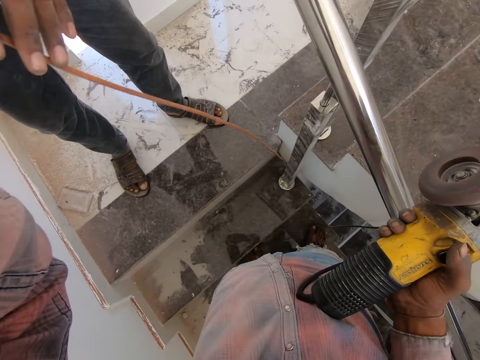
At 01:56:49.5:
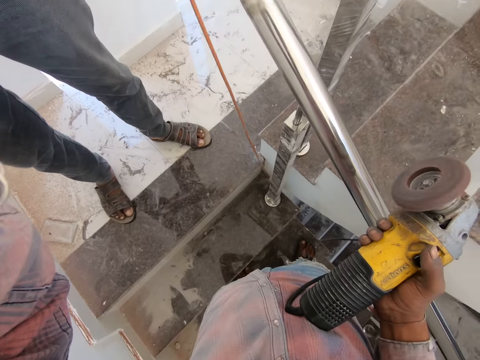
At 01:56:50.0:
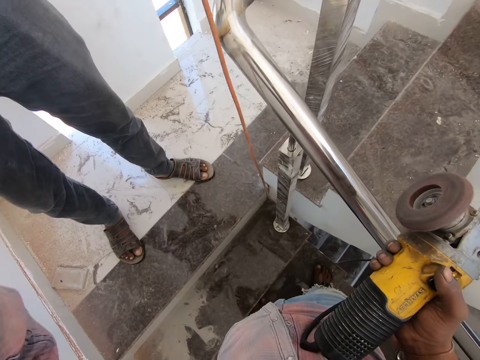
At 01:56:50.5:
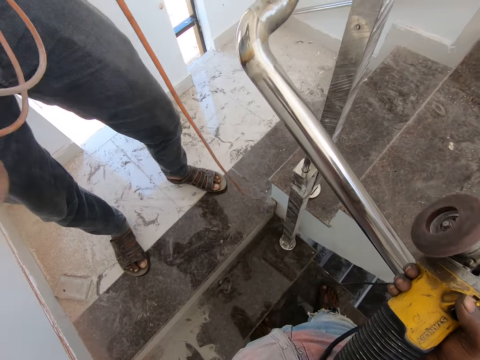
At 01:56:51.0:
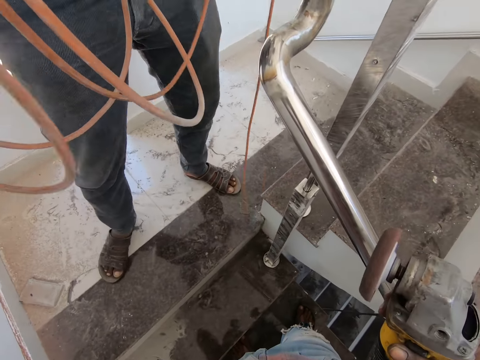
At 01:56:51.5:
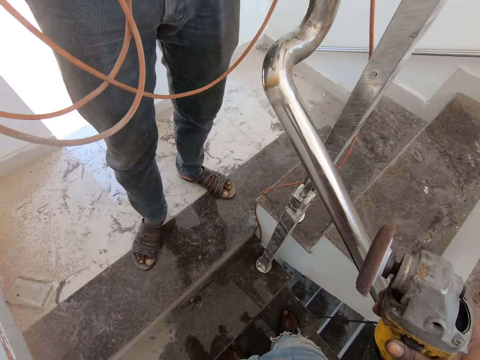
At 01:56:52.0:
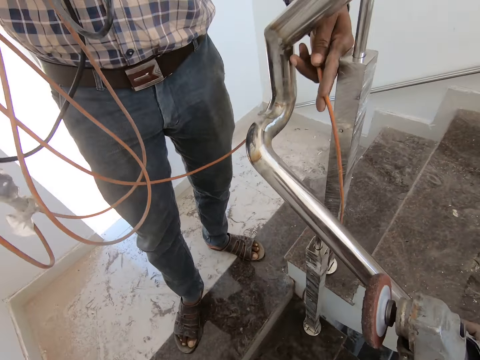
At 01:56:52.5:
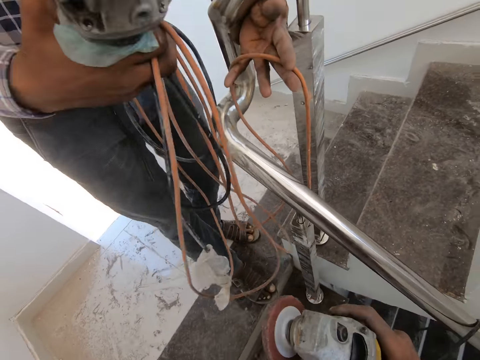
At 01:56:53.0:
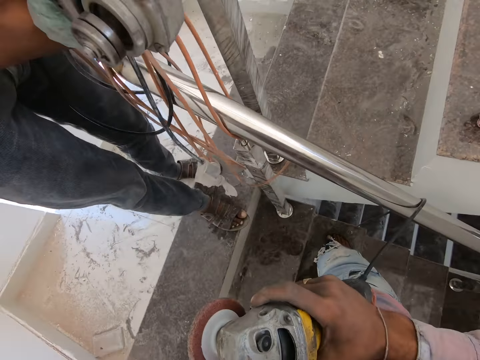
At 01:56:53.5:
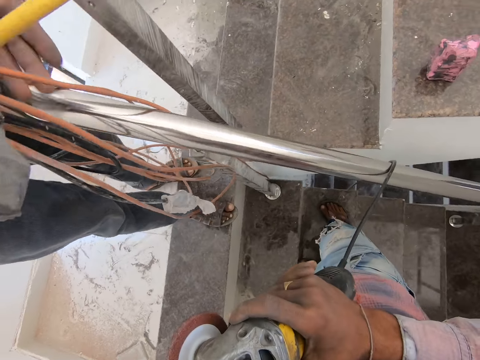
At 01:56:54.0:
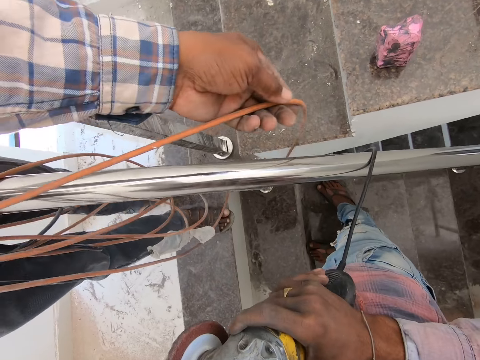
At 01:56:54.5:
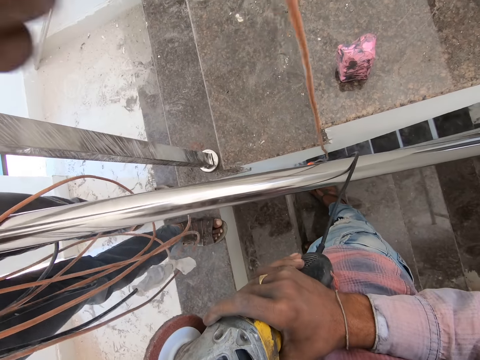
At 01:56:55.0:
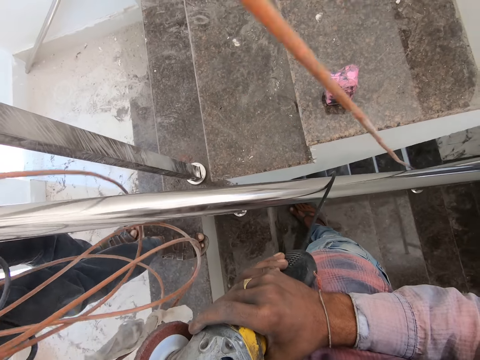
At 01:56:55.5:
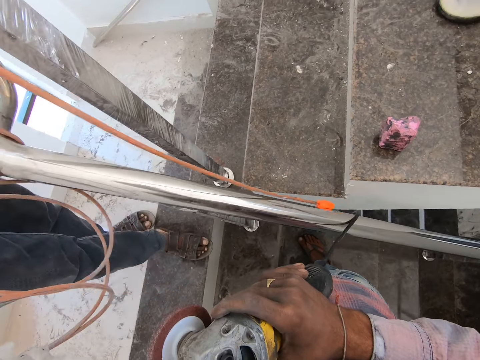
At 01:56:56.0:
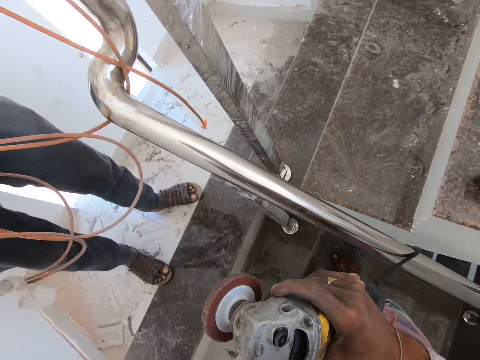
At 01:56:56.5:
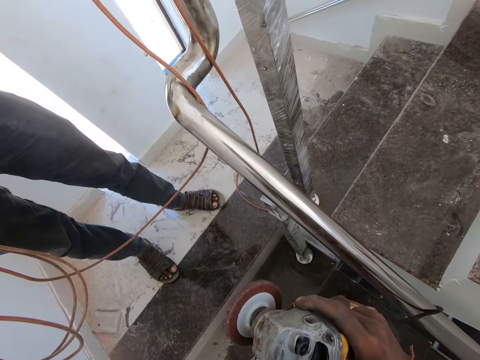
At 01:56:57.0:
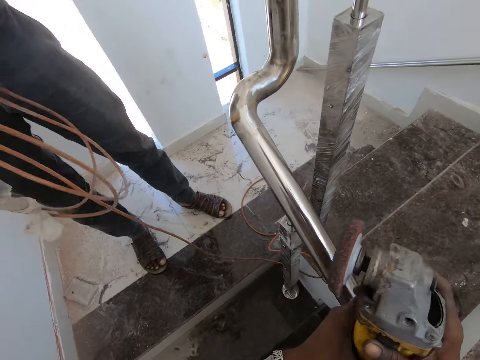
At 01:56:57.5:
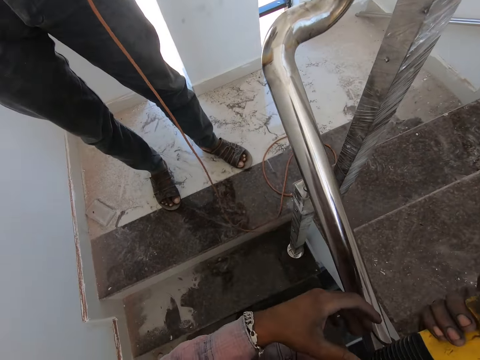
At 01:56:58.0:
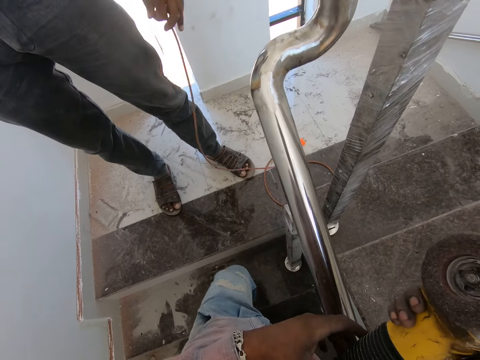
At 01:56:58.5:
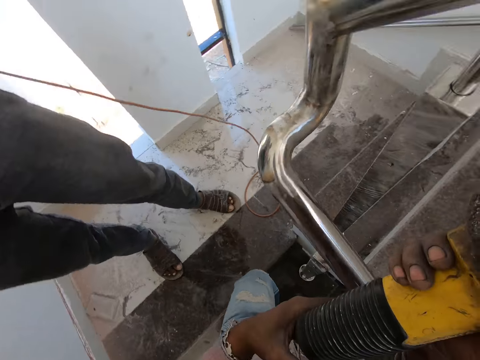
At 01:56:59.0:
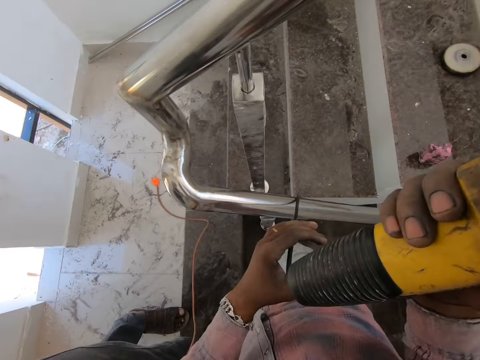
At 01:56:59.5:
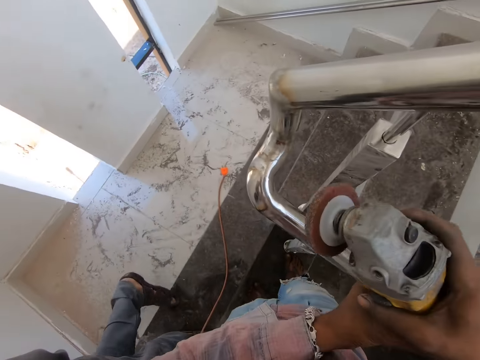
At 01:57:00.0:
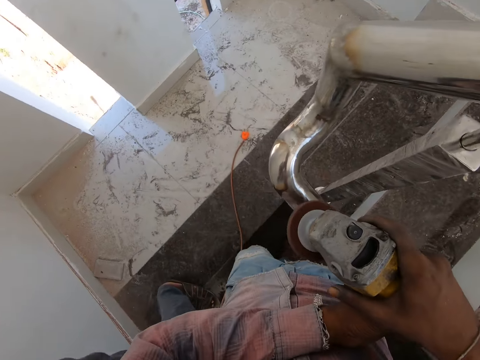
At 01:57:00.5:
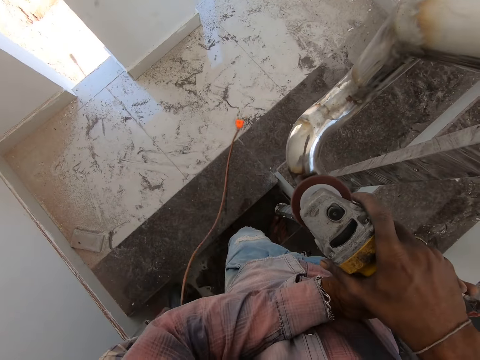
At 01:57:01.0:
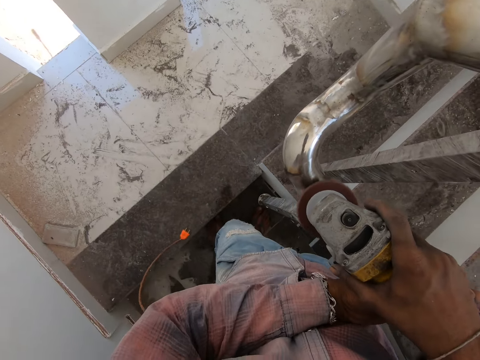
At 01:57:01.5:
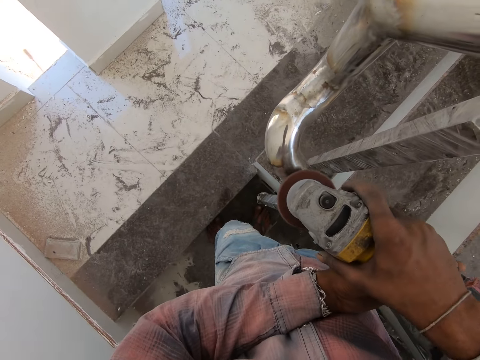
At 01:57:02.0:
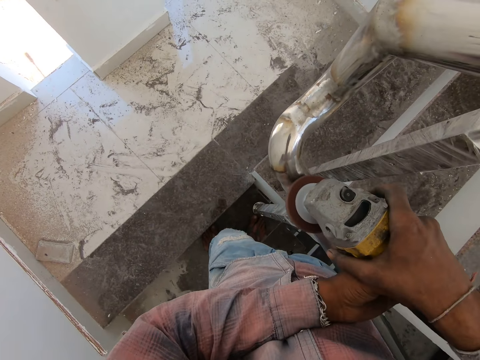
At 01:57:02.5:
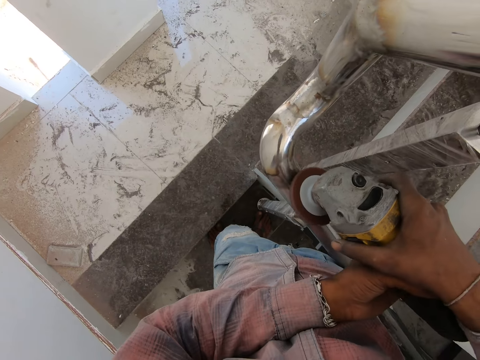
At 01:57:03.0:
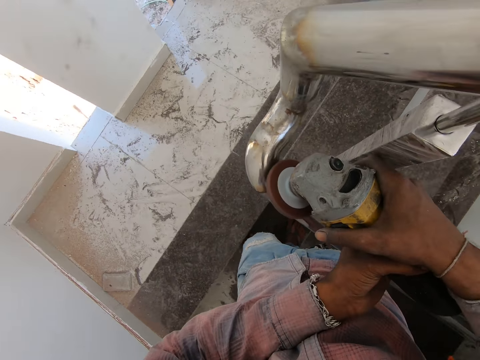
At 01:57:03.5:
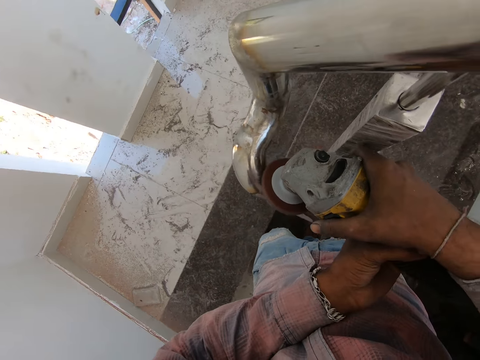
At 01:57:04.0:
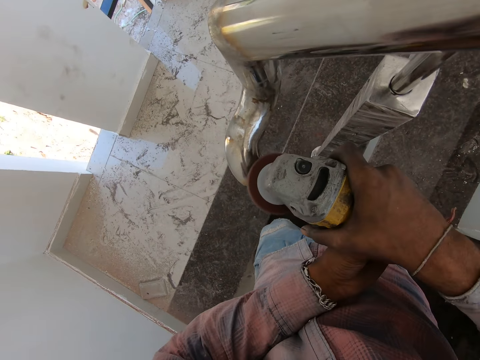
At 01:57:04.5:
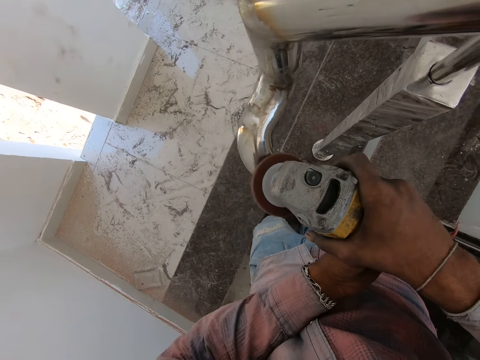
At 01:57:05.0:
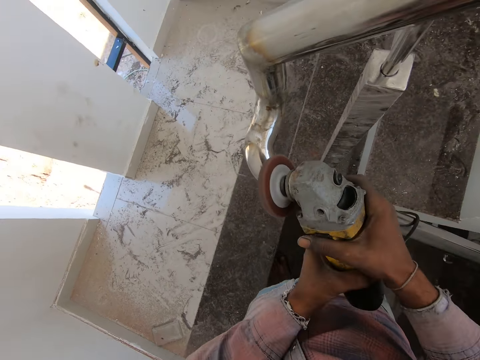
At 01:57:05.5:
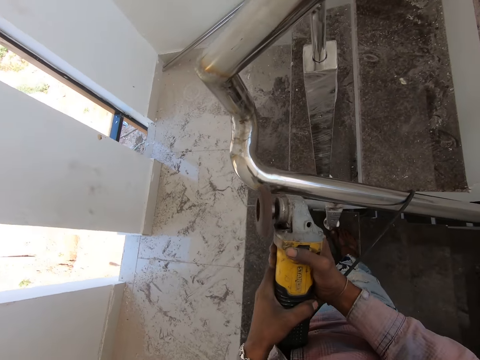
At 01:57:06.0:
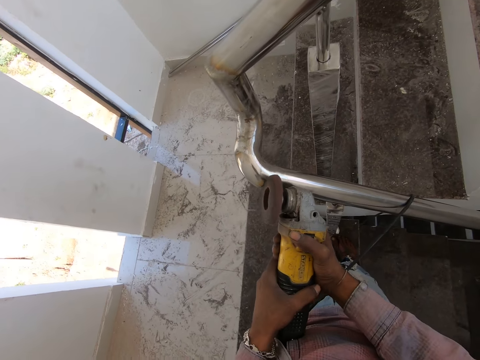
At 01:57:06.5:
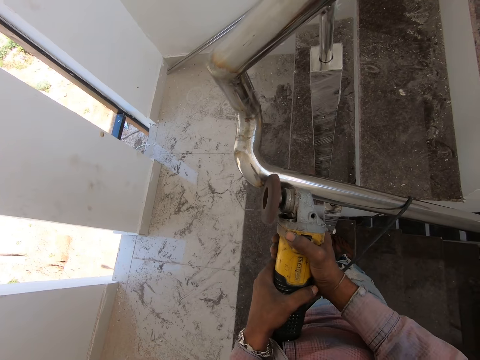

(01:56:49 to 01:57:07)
A man folds the cable around. The camera wearer touches the camera. They turn off the angle grinder. They ascend the stairs. They descend the stairs. They turn on the angle disc. They polish the steel with the angle grinder.

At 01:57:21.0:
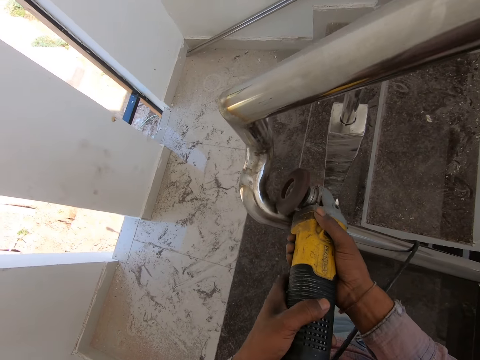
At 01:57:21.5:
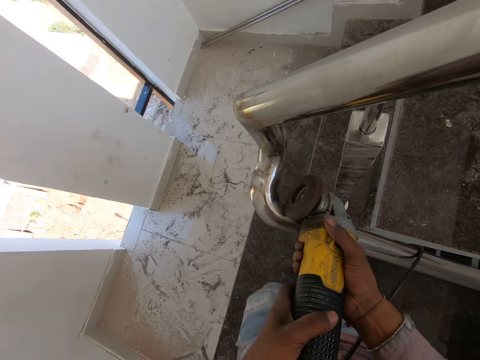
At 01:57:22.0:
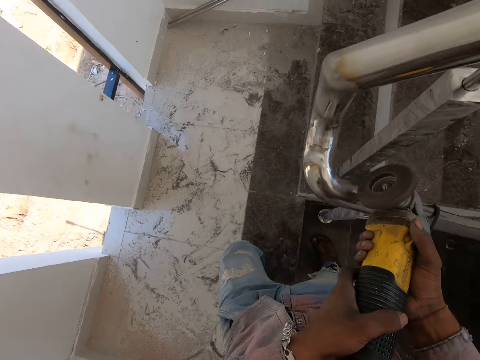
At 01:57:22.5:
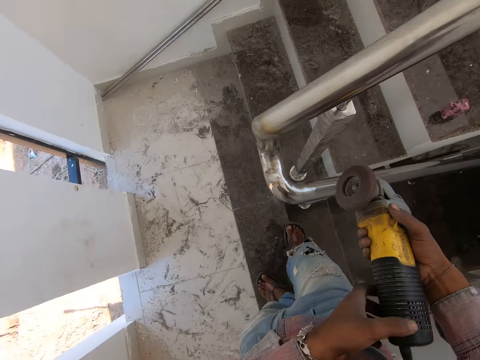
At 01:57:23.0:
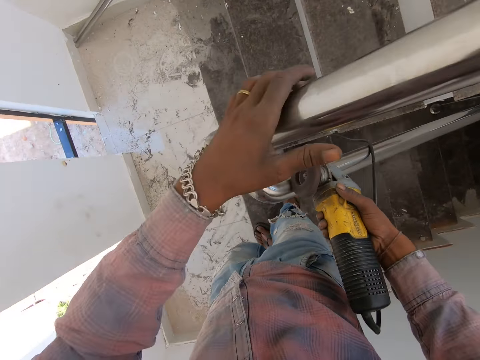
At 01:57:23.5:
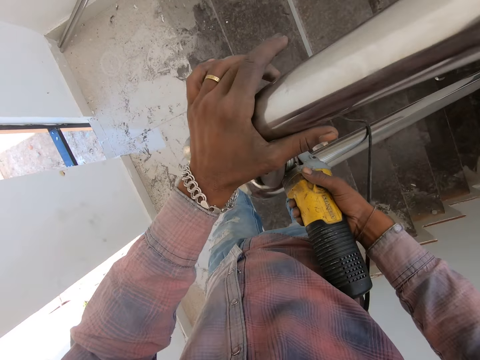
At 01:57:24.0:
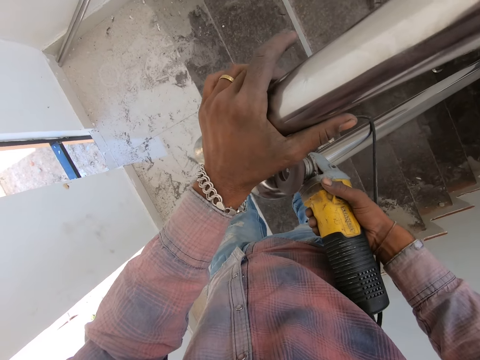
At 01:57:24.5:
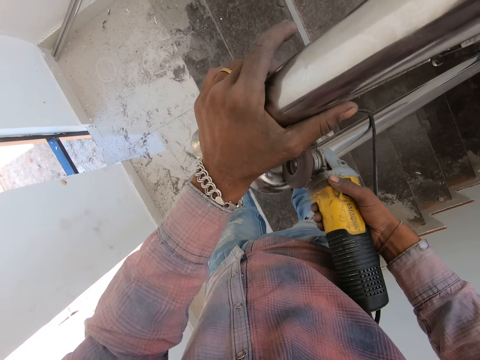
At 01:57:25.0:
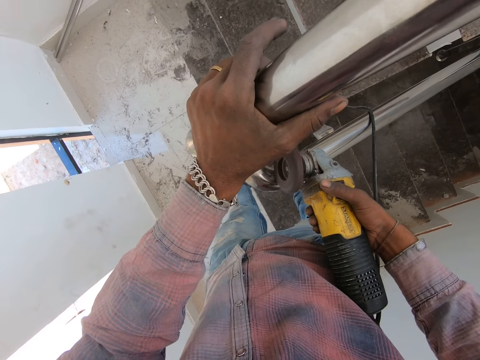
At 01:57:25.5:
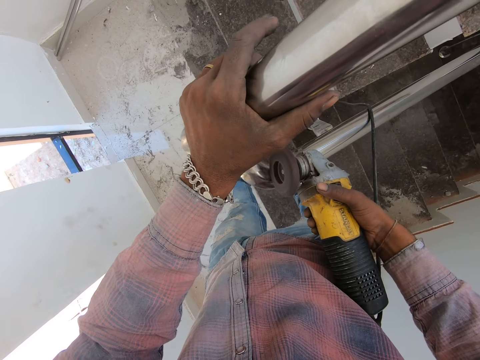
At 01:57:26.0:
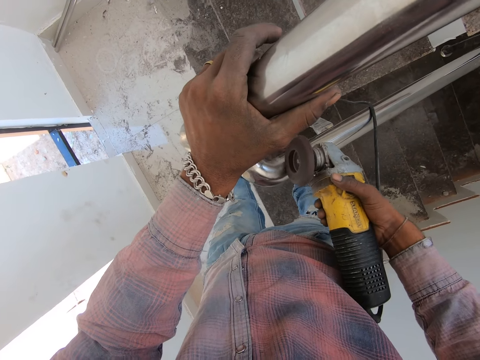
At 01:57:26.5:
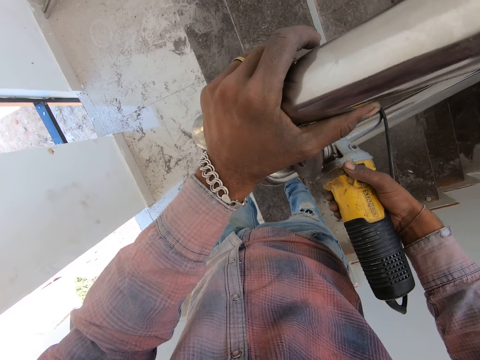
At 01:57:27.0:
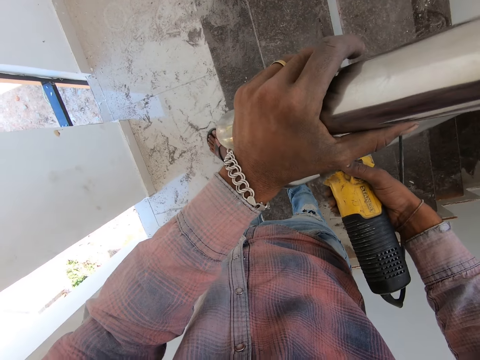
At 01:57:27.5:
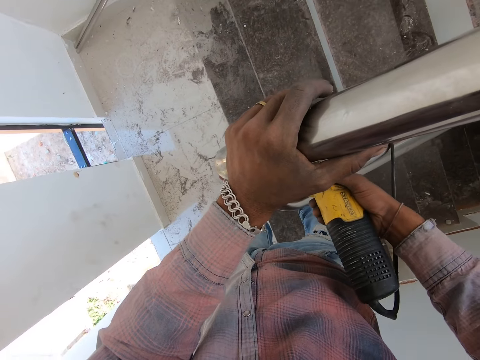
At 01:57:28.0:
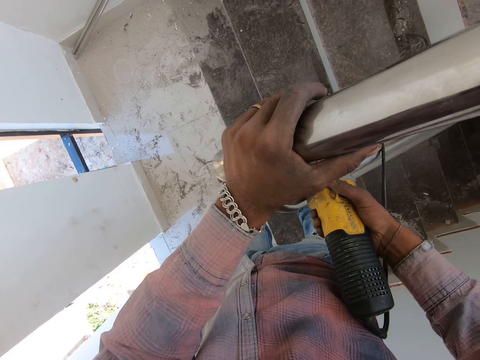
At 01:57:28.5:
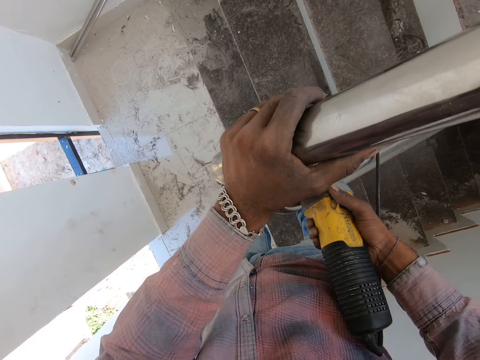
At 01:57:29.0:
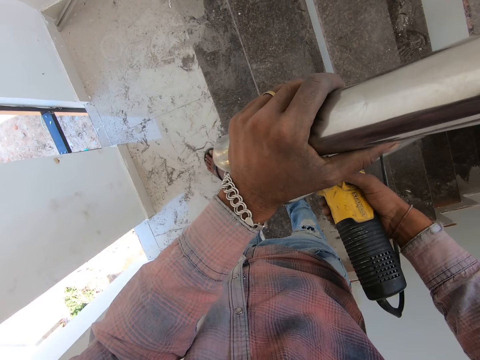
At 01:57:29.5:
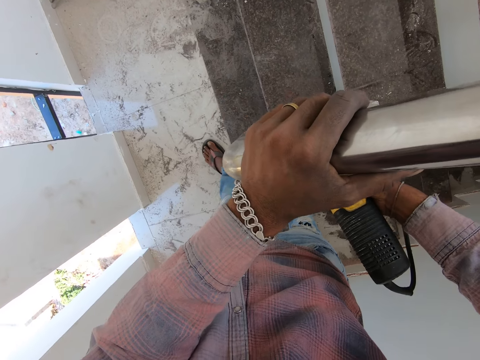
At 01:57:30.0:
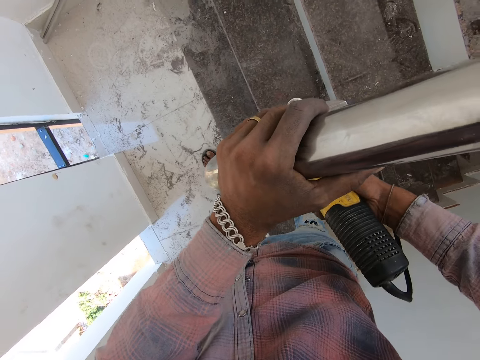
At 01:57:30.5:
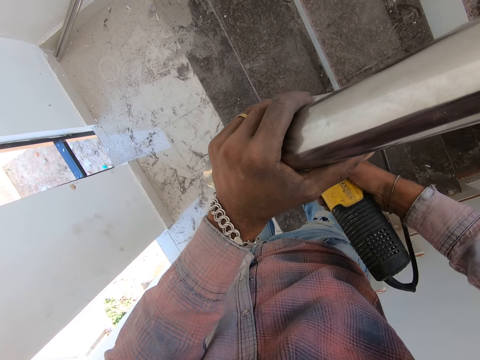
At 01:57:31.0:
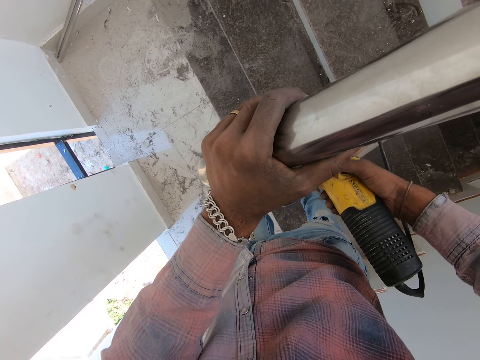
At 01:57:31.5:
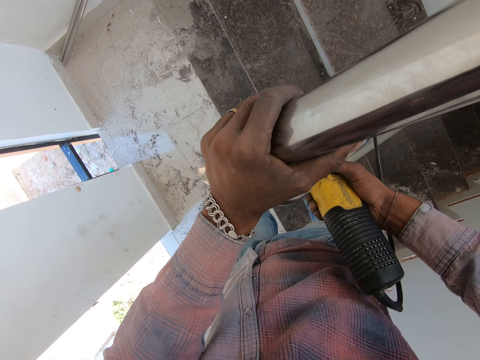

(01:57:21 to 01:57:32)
The camera wearer ascends the stairs. They hold the stair rail with the left hand. They smoothen the stair rail.
